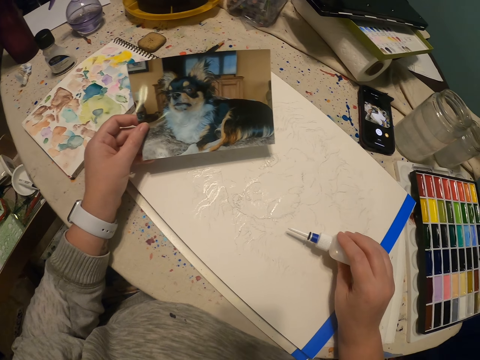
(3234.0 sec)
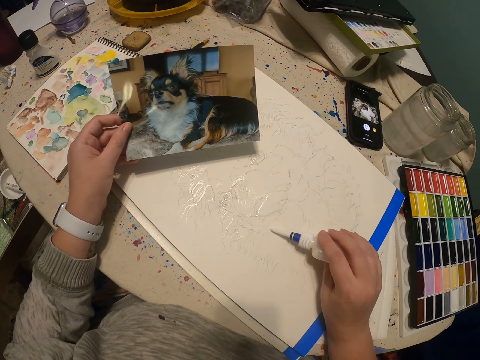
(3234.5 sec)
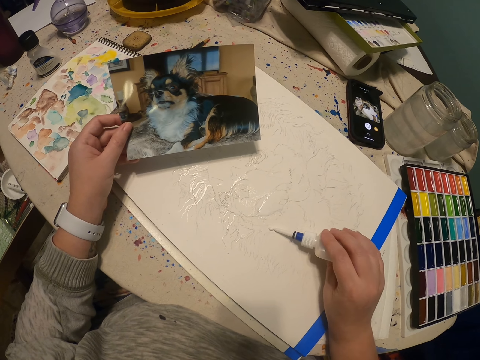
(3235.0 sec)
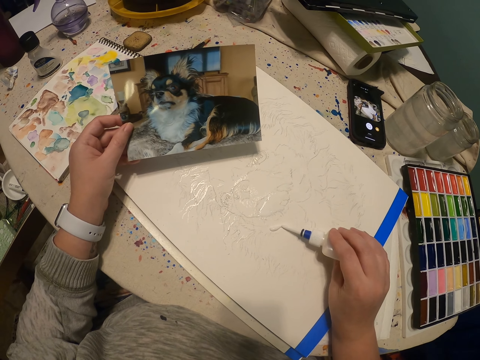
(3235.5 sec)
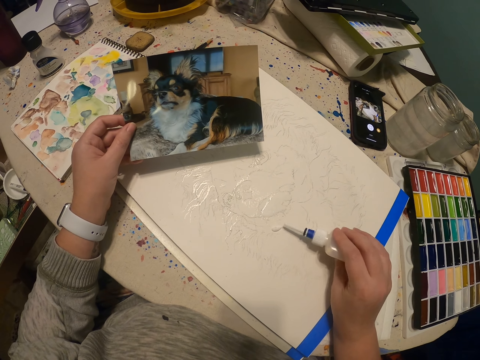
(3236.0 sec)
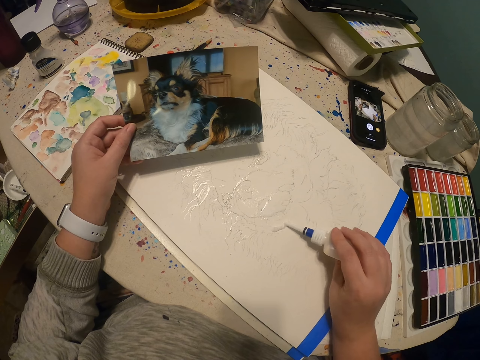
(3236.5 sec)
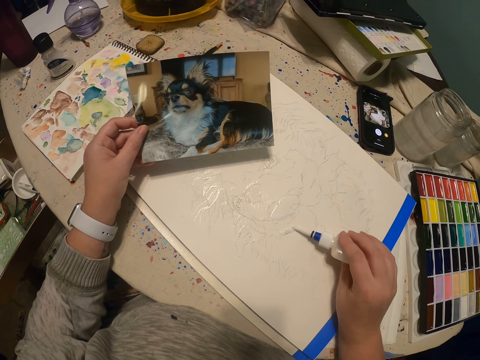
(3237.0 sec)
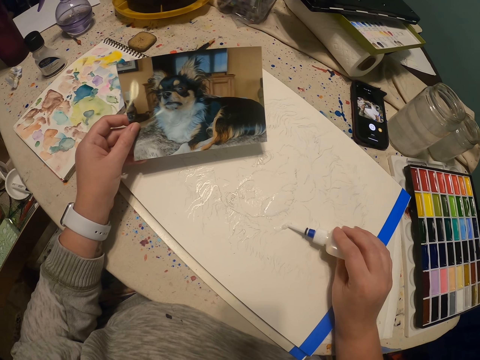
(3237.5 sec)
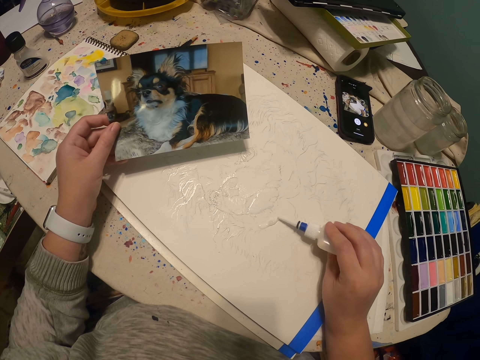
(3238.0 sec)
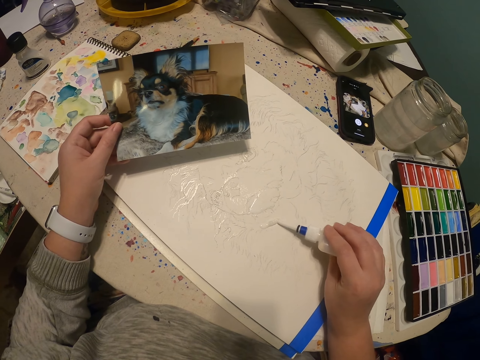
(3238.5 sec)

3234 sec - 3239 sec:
The camera wearer pours paint on the canvas.

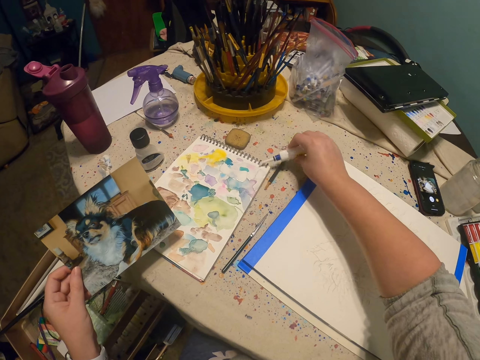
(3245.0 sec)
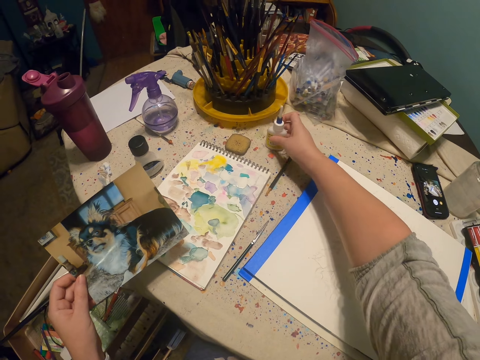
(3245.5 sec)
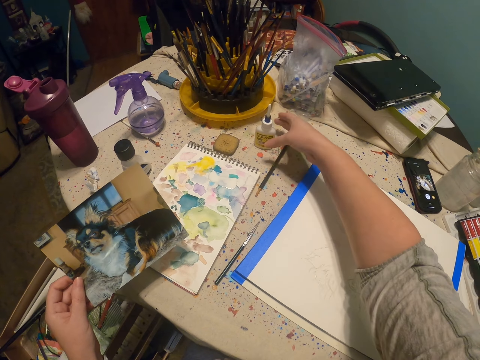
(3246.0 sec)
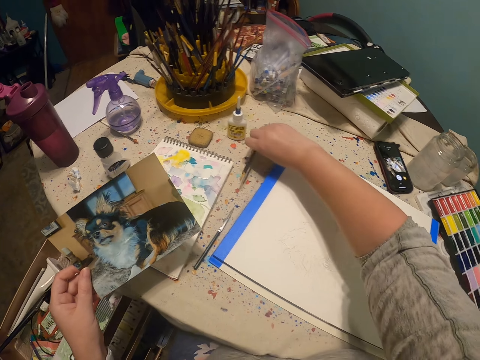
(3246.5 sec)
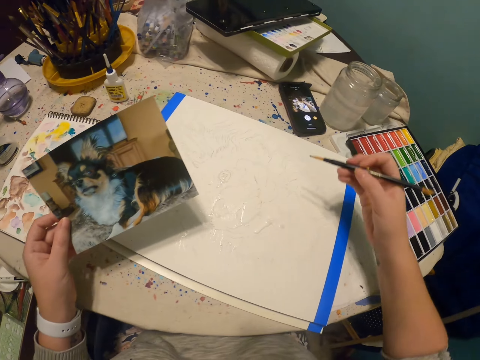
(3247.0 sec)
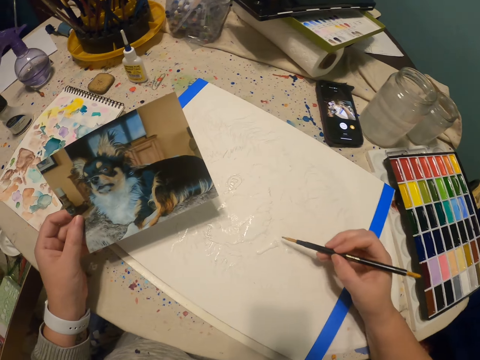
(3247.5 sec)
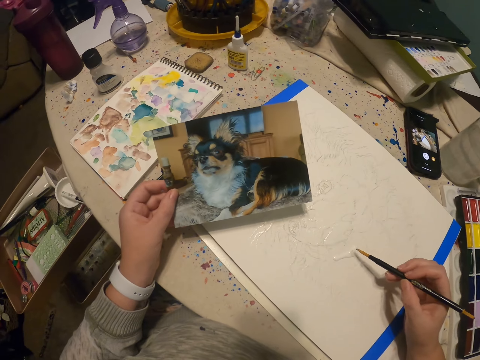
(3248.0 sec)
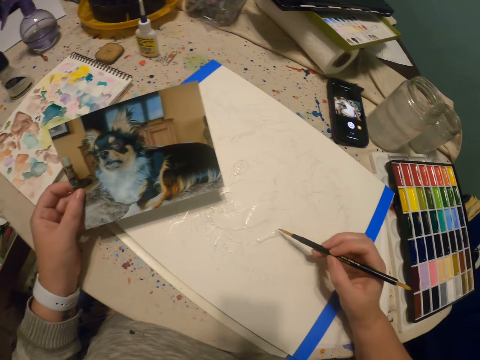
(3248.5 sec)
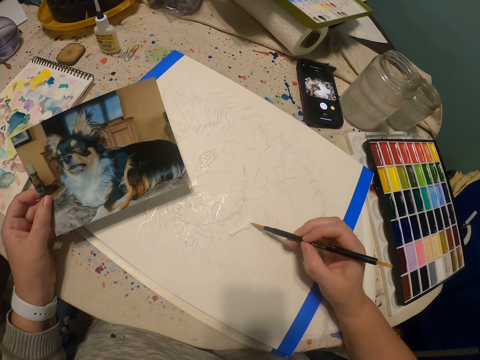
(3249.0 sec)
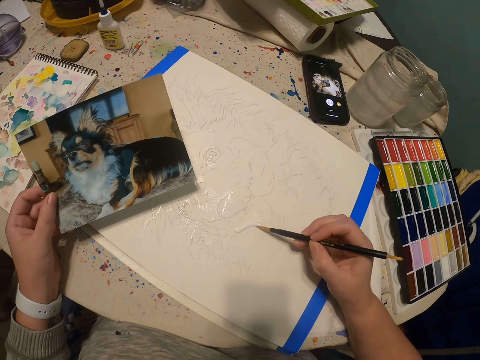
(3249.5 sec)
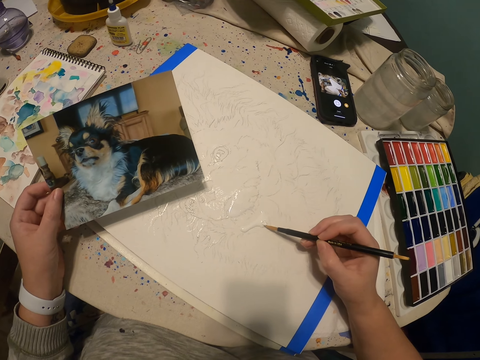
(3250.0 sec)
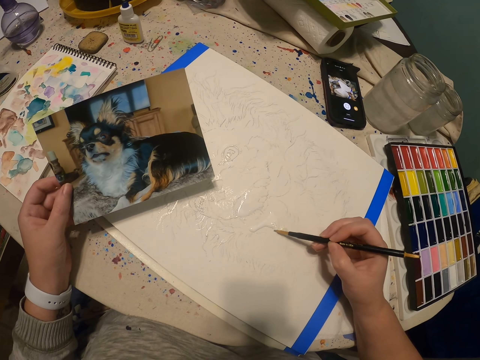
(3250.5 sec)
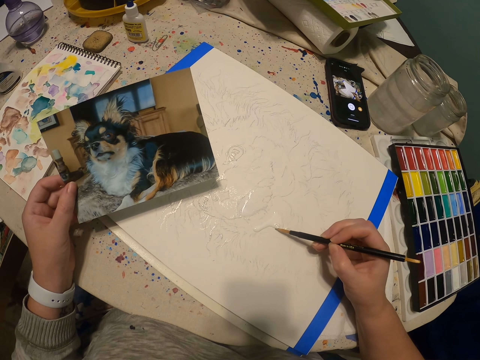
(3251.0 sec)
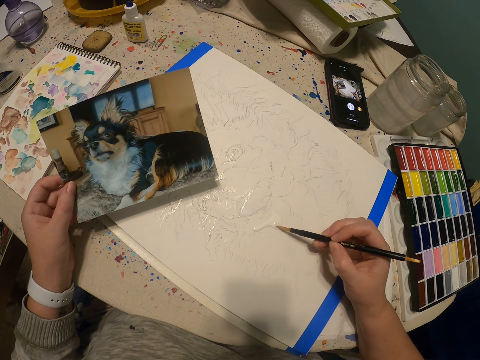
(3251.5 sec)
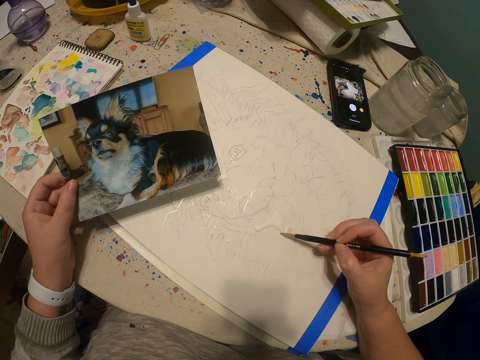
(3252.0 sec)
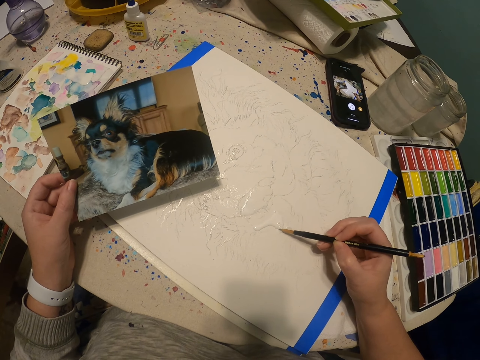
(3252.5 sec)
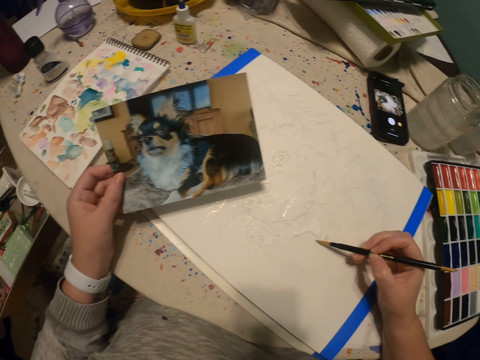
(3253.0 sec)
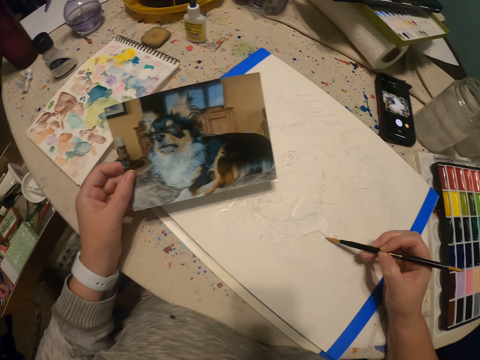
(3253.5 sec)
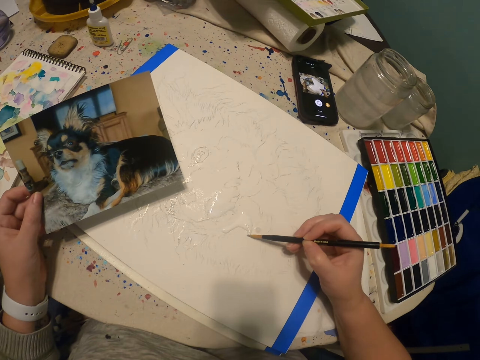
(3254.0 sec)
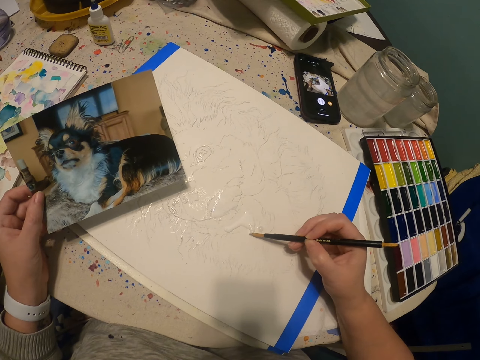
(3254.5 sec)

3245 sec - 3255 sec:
The camera wearer pours paint on the paint paper palette. They put the paint bottle on the work table. They pick up a paintbrush or paint pen on the work table. They view the picture. They draw a picture of a dog with the paint pen. They paint on the canvas using the paintbrush.

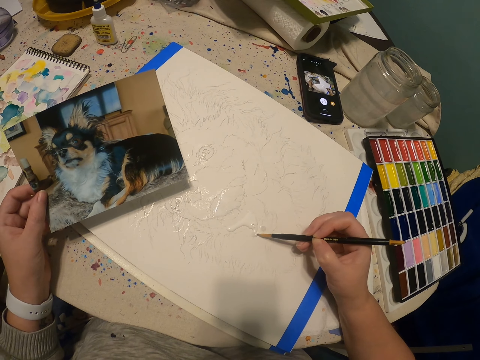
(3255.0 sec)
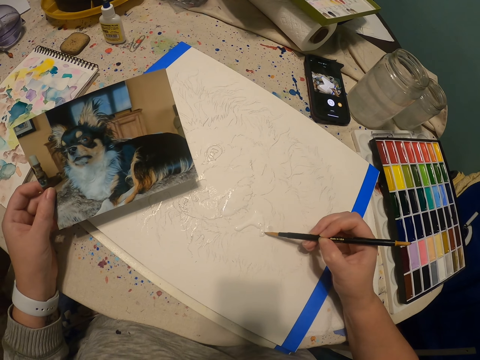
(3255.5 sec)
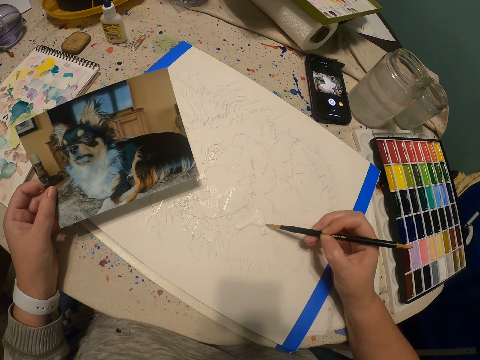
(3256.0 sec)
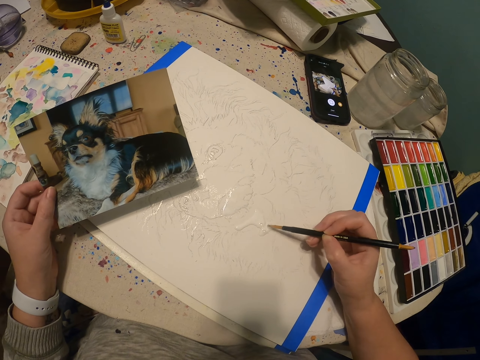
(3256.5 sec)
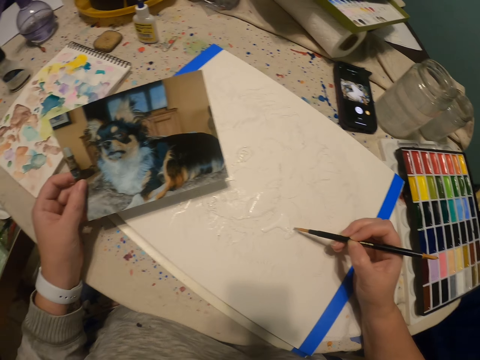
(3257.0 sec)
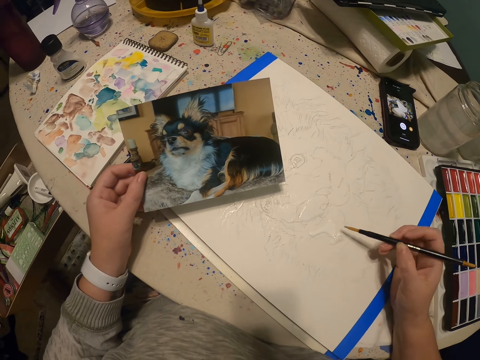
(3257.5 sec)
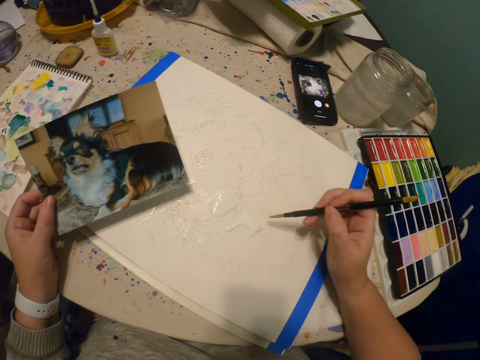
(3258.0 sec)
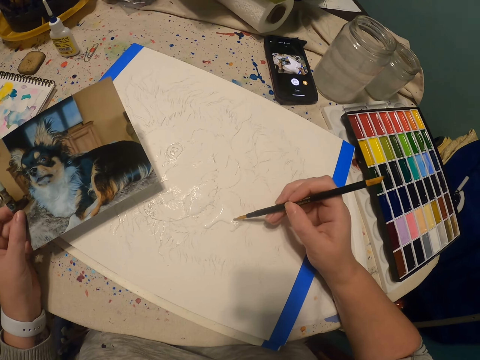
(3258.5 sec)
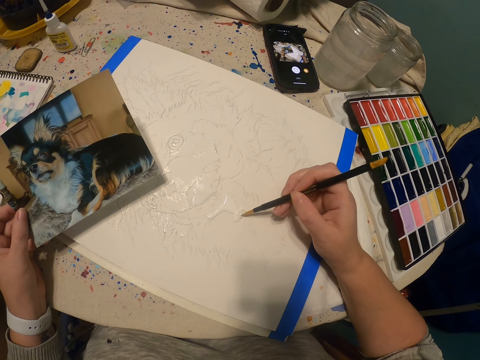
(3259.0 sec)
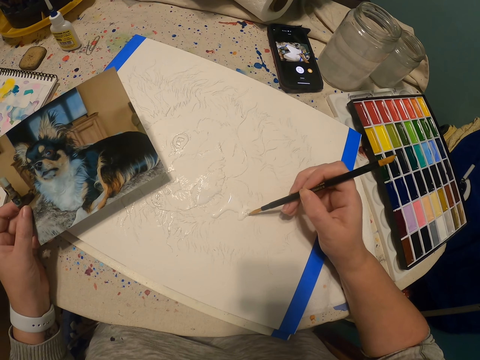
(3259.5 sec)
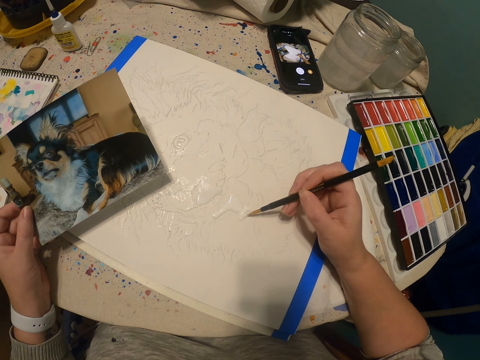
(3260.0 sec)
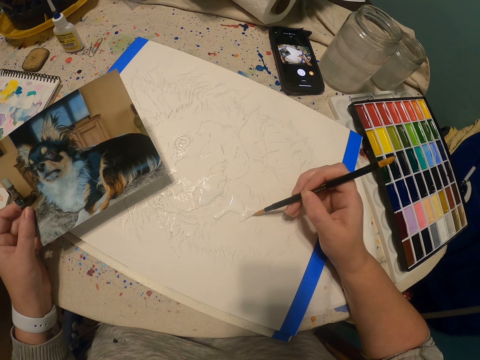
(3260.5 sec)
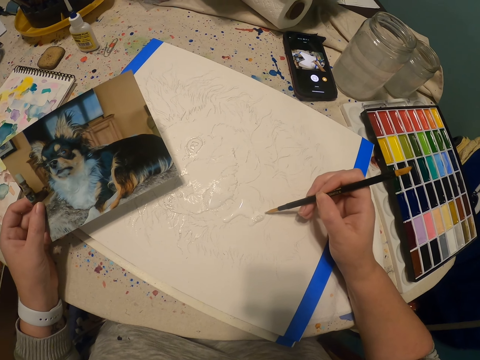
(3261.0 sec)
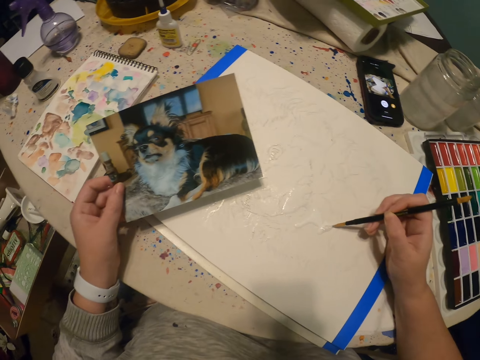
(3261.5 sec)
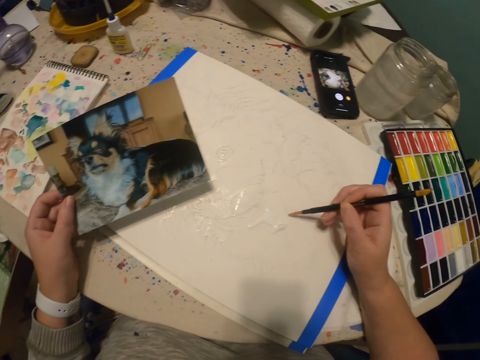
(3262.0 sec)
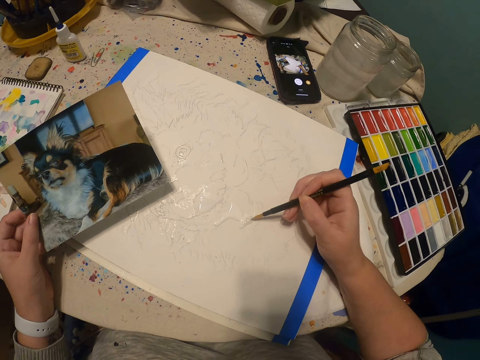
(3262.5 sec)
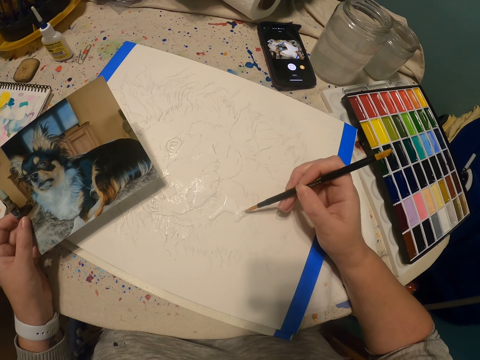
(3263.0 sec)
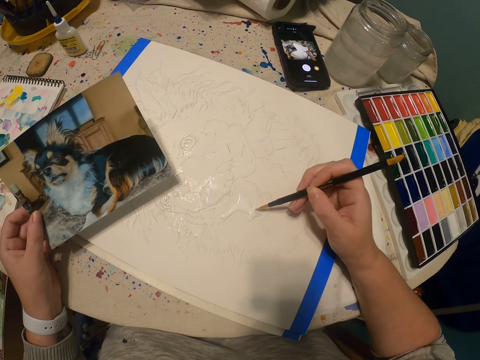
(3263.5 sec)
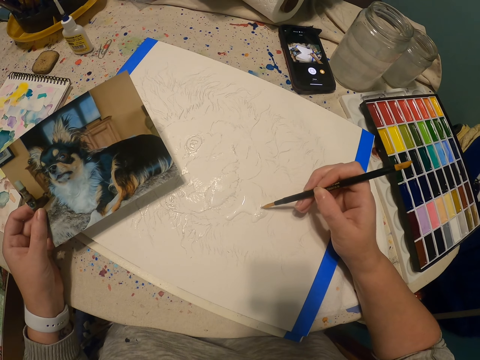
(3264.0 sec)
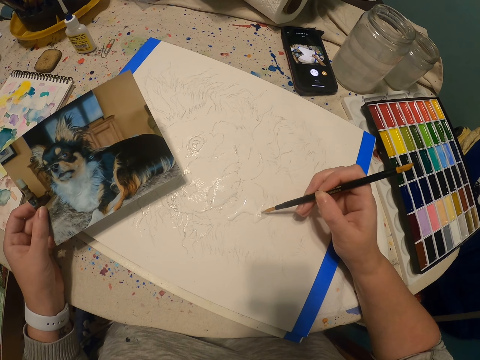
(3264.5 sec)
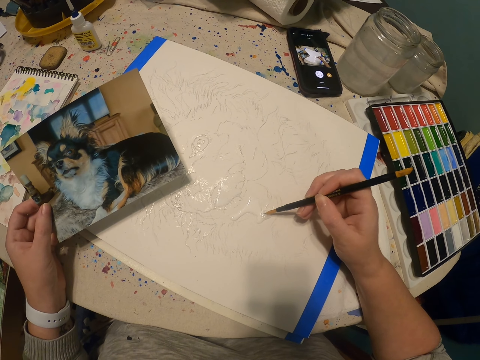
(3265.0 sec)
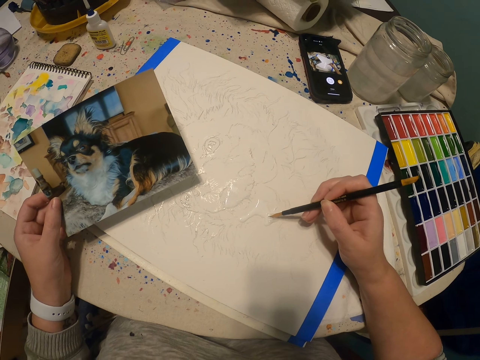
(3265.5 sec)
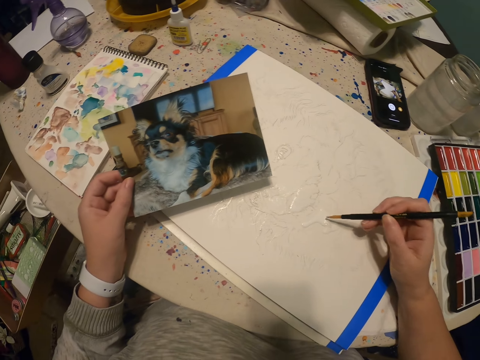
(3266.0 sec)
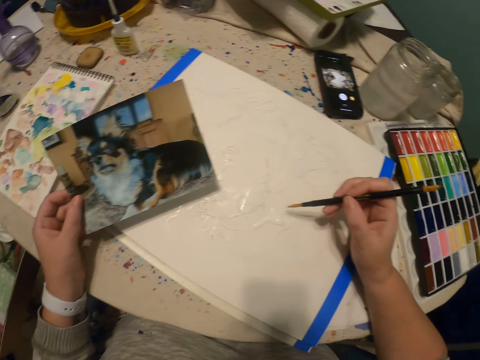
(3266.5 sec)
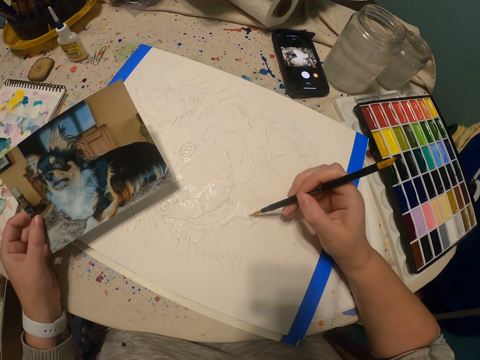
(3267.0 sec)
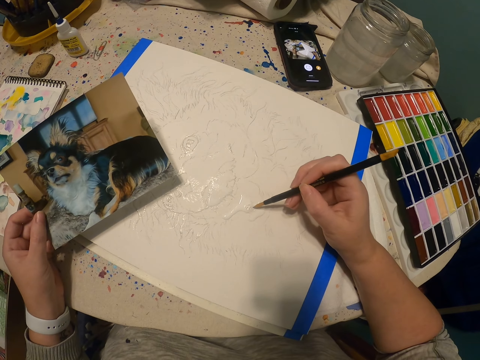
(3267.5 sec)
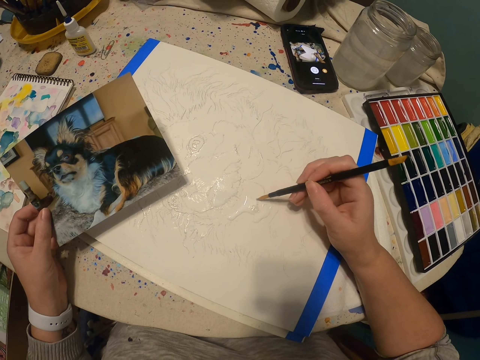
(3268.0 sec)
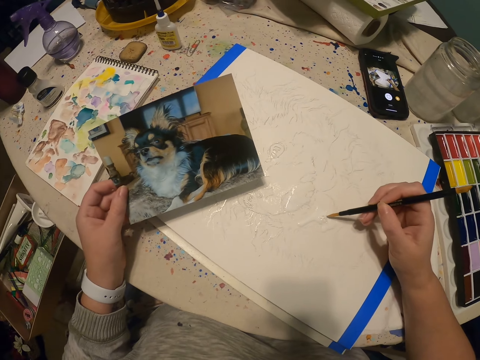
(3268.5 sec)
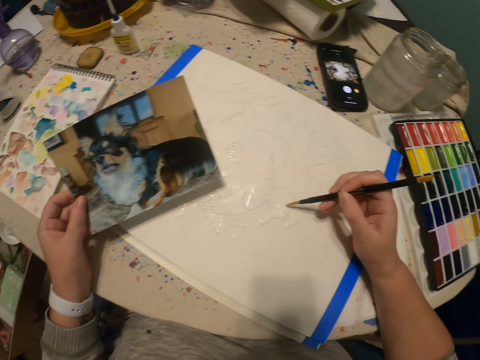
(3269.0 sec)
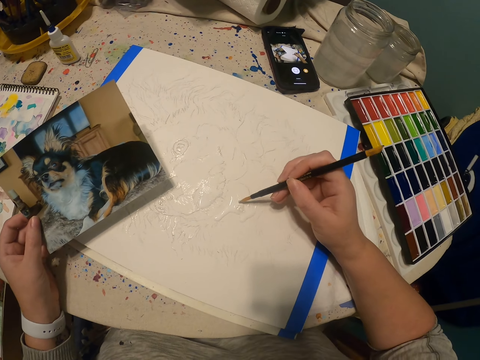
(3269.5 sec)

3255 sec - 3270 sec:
The camera wearer views the picture. They paint using the paintbrush. They view the picture. They paint using the paintbrush.
